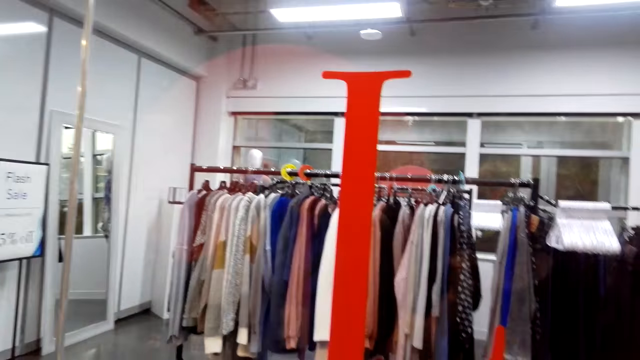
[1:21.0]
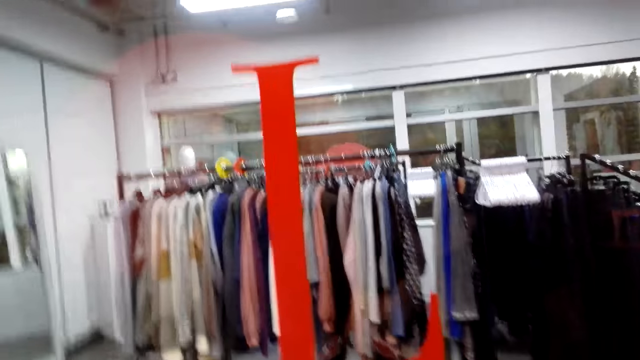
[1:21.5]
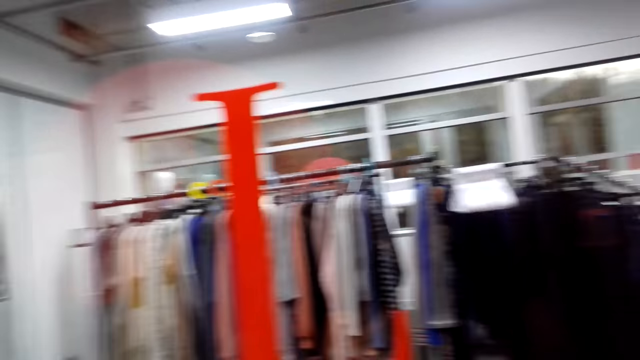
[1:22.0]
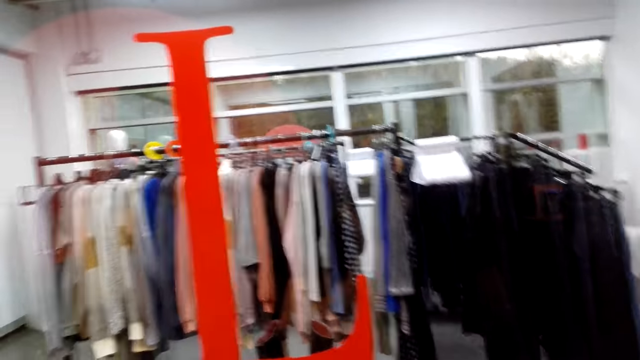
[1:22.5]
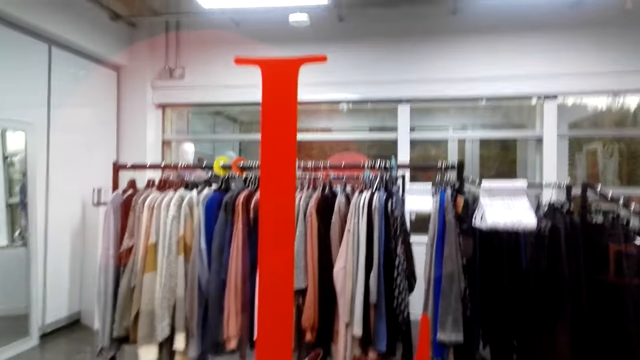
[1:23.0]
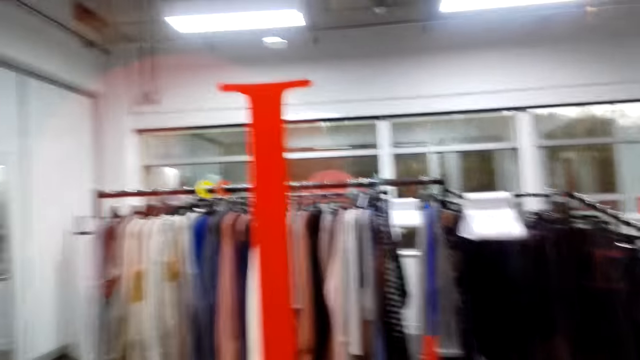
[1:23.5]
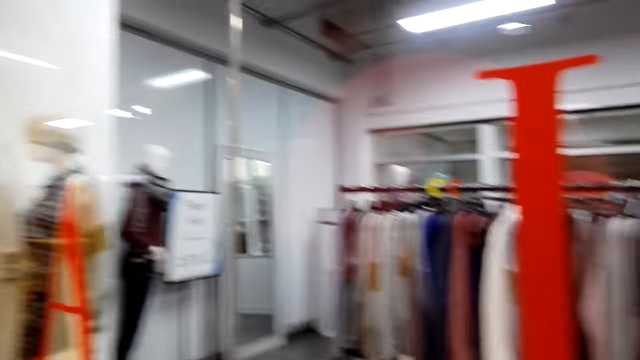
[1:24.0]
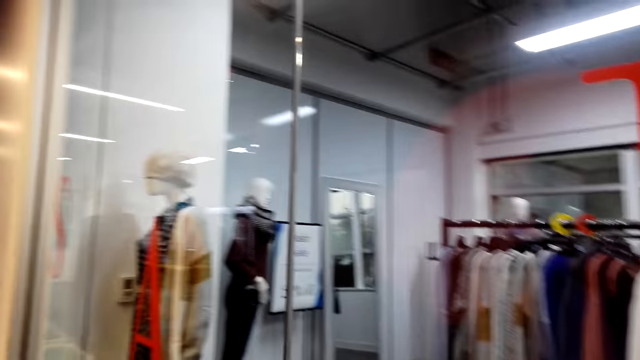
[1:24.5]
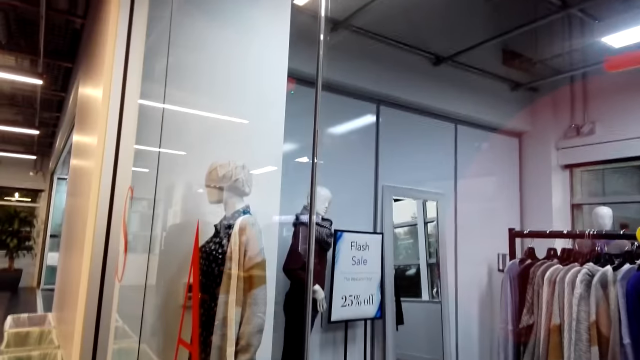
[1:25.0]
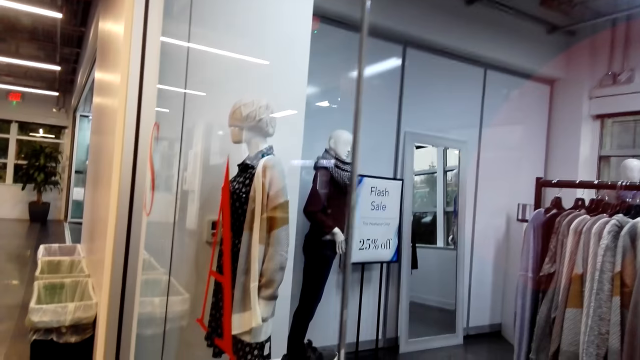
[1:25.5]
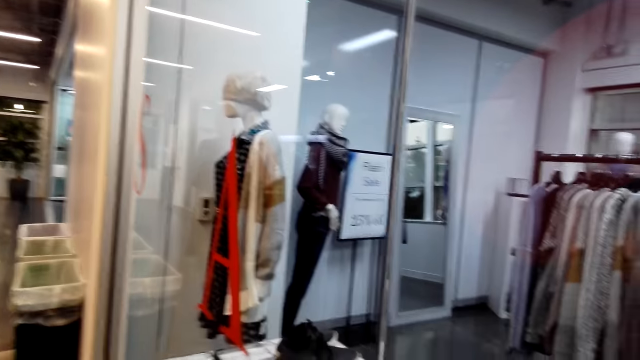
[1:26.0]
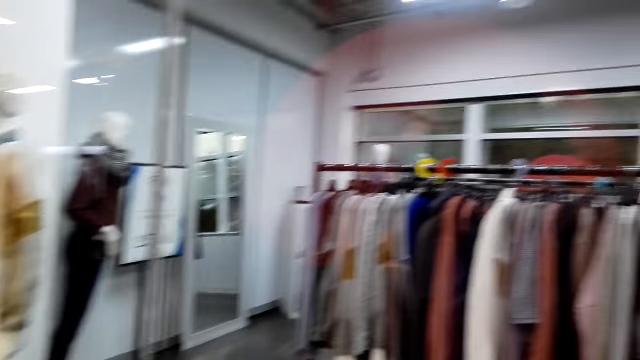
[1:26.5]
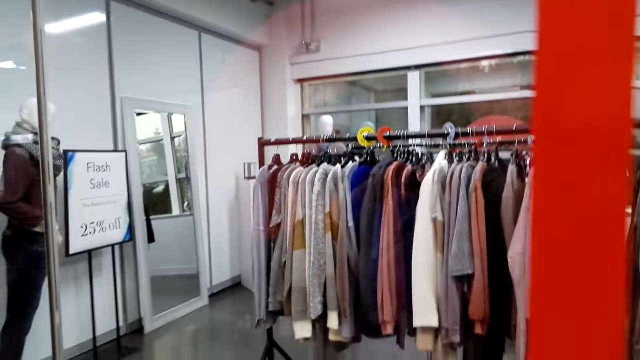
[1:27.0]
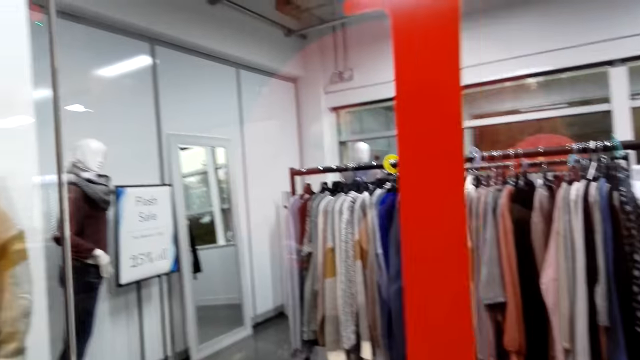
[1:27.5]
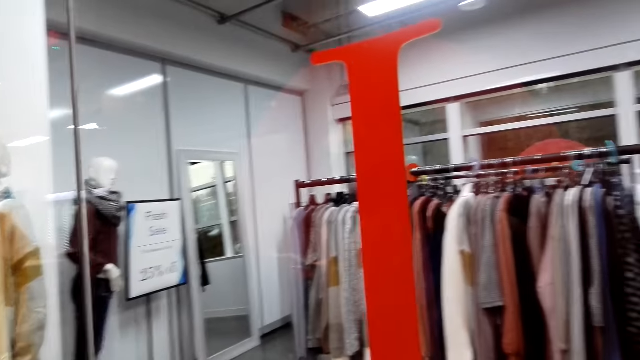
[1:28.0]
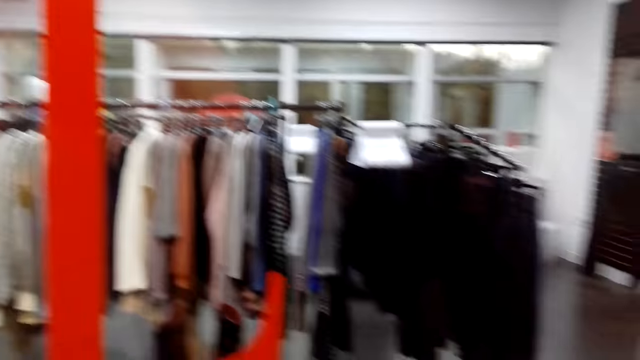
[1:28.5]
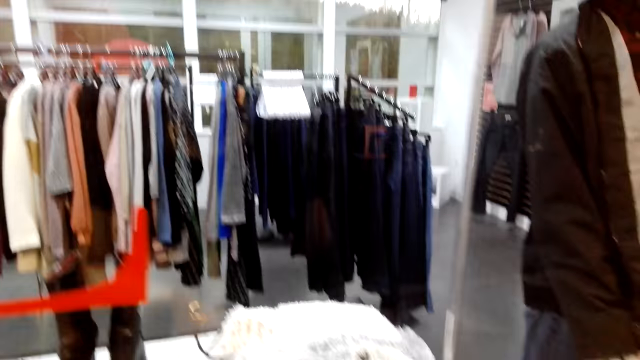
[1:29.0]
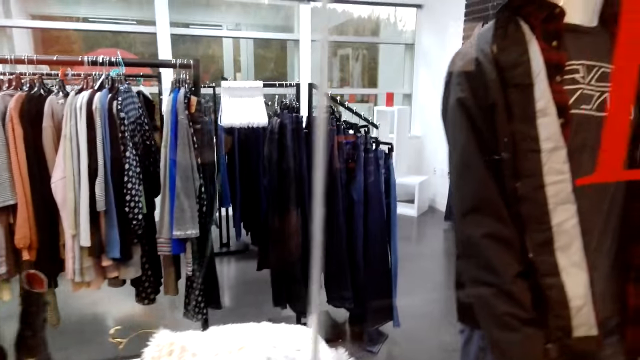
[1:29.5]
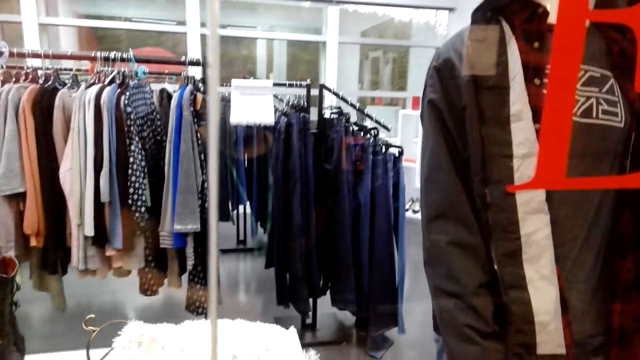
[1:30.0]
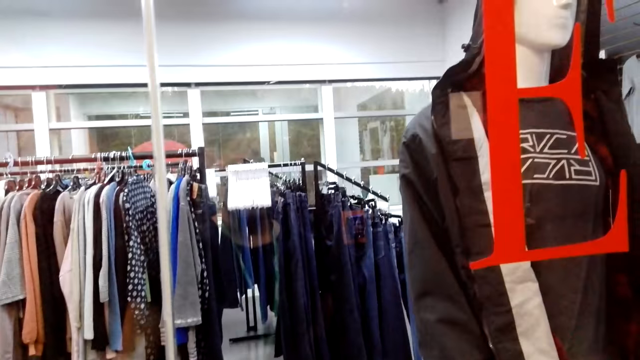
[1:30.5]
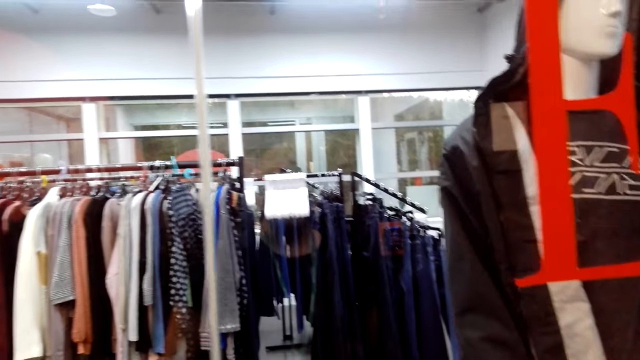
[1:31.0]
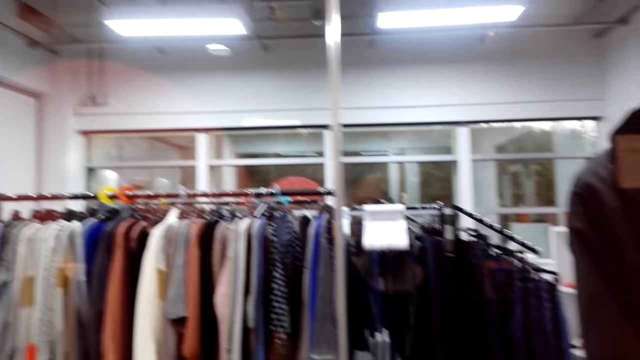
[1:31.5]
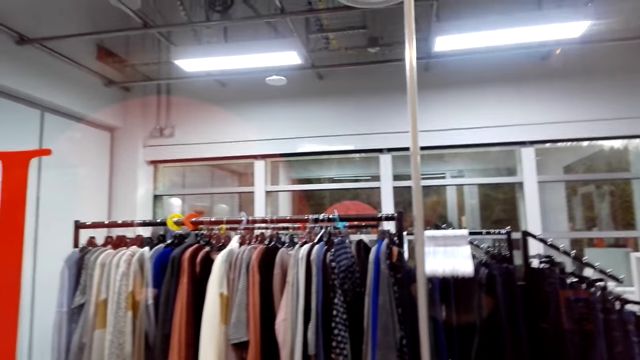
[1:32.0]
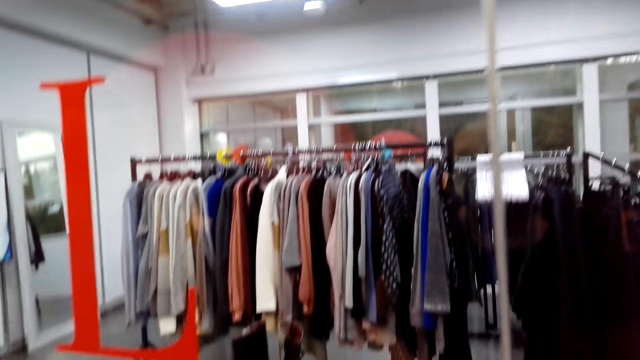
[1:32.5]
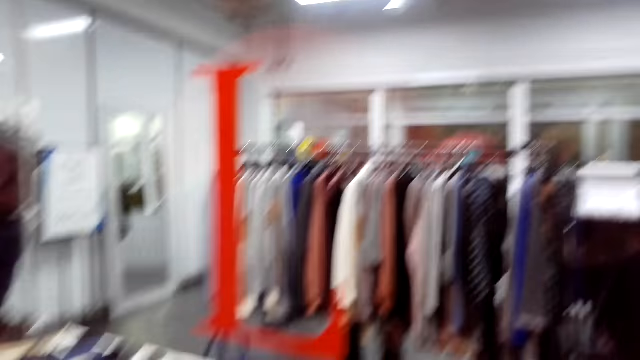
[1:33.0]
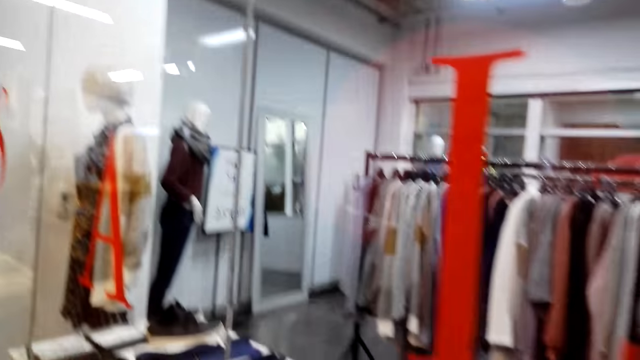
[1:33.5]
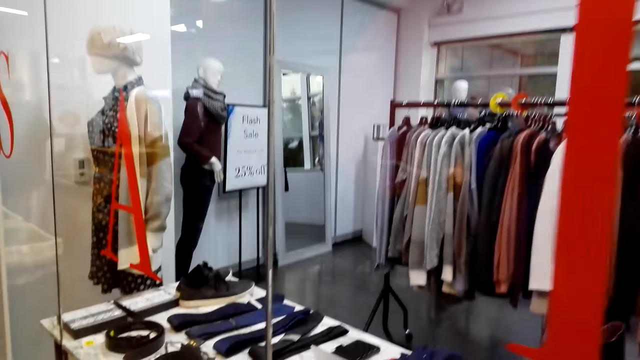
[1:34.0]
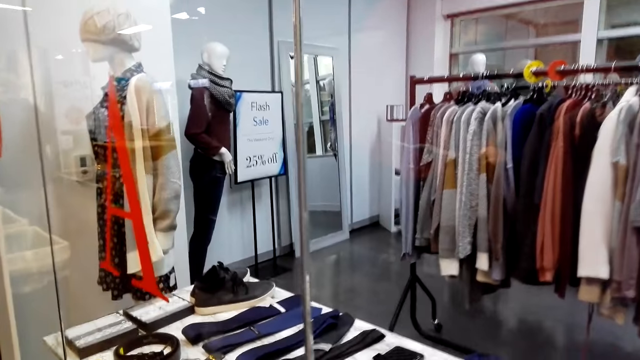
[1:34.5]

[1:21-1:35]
The camera wearer looks around the cloth store. They look at the clothes through the display window.

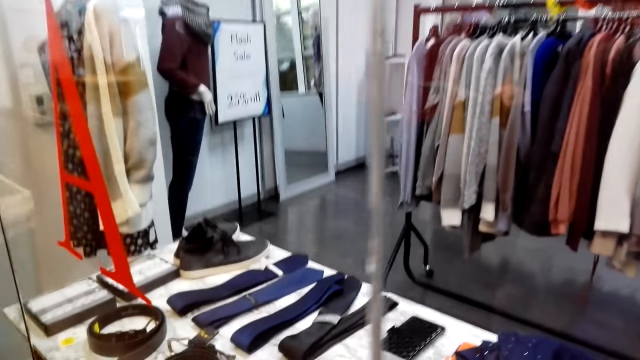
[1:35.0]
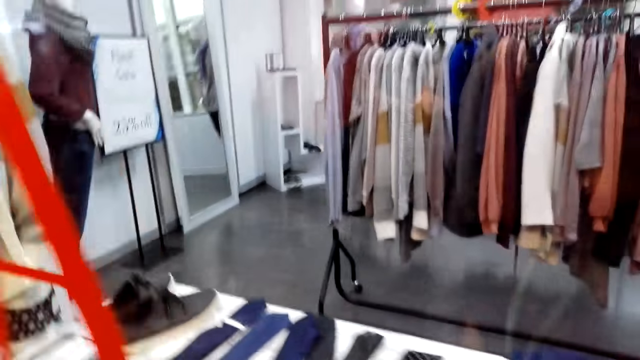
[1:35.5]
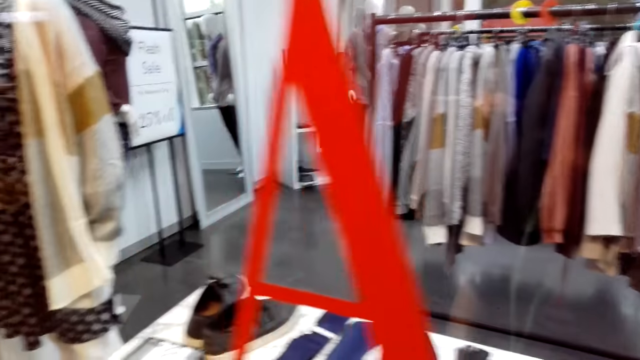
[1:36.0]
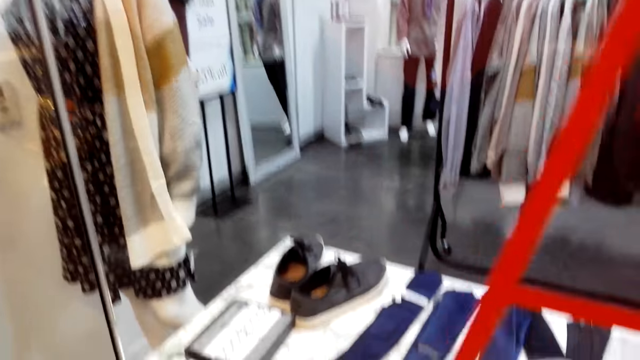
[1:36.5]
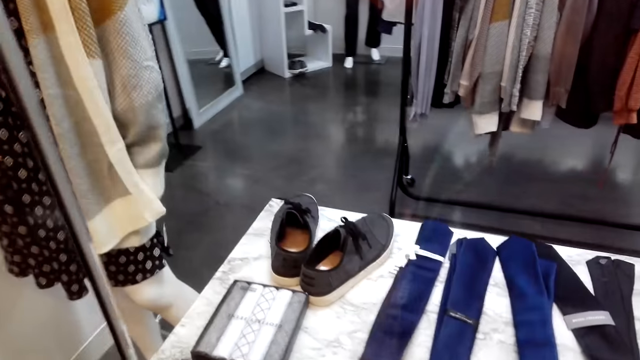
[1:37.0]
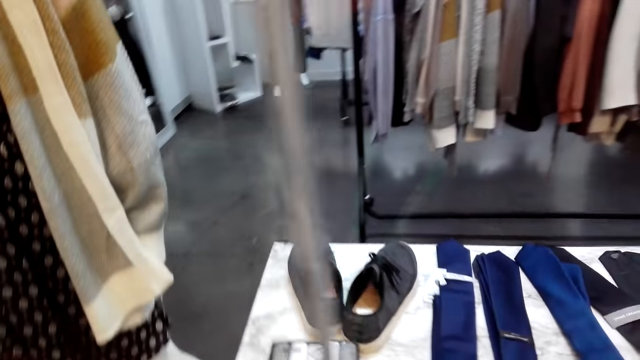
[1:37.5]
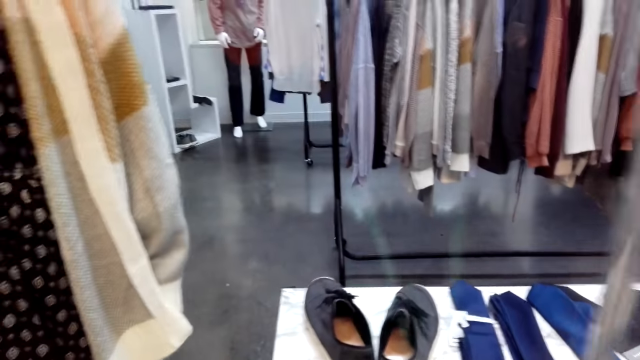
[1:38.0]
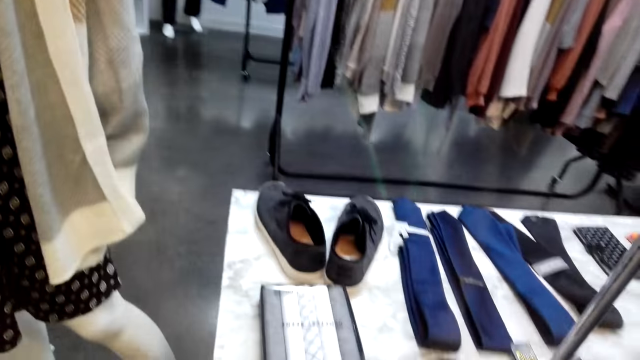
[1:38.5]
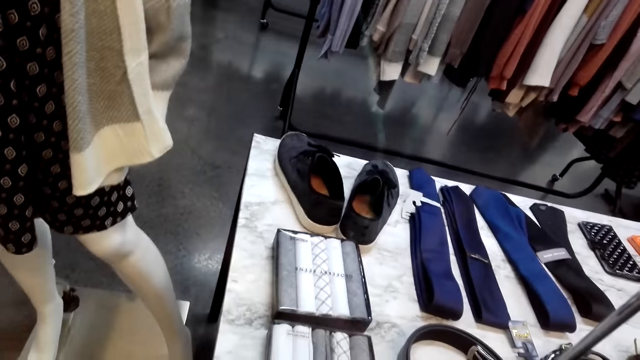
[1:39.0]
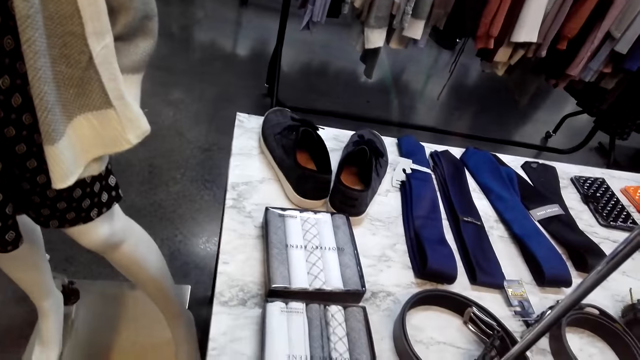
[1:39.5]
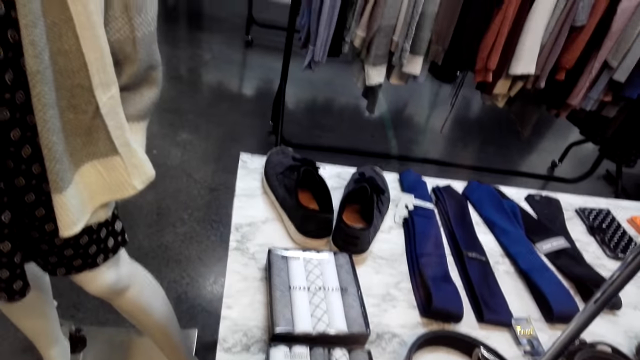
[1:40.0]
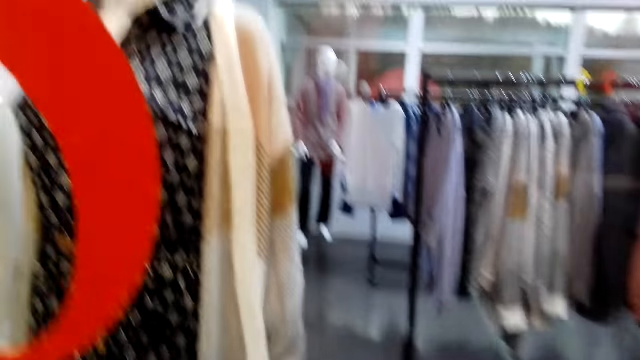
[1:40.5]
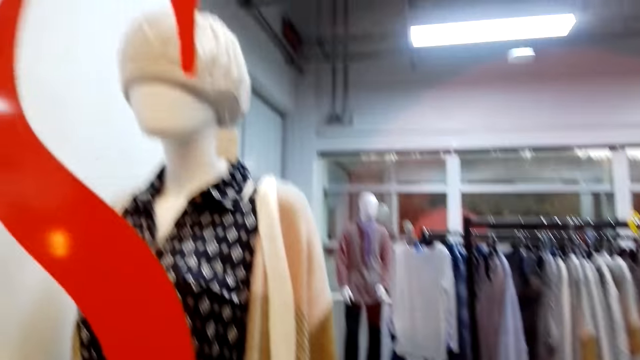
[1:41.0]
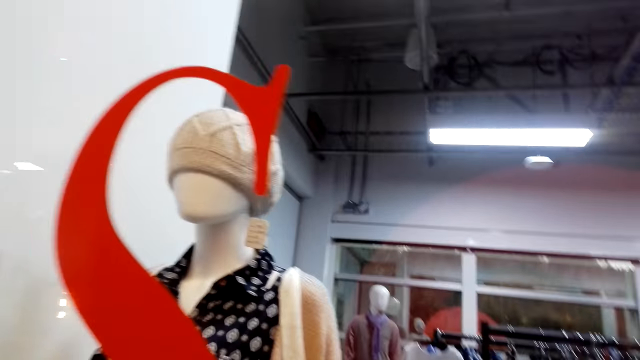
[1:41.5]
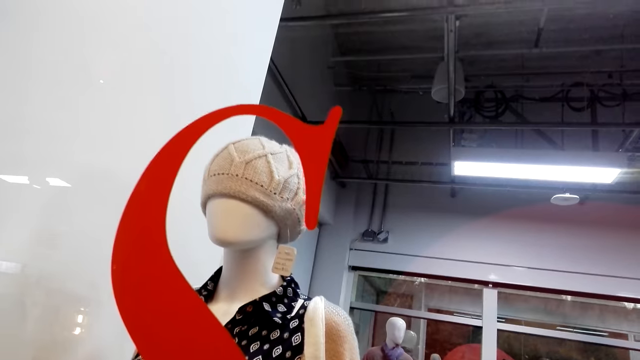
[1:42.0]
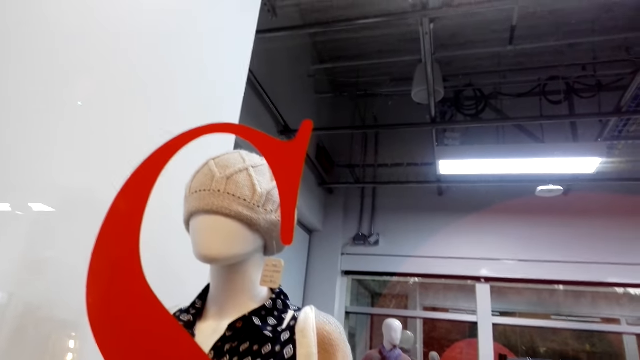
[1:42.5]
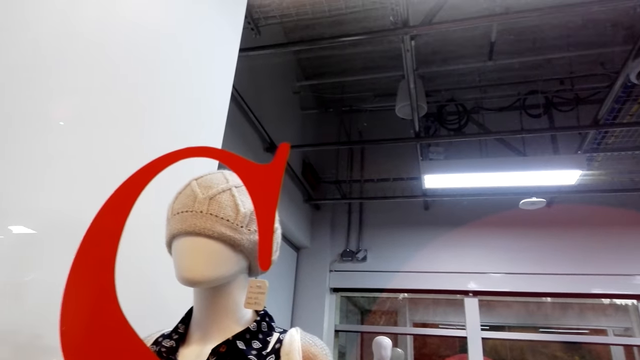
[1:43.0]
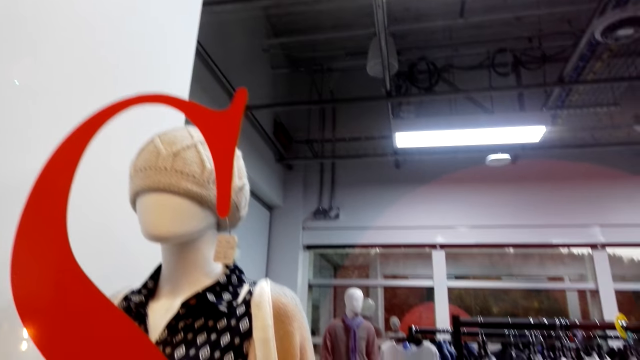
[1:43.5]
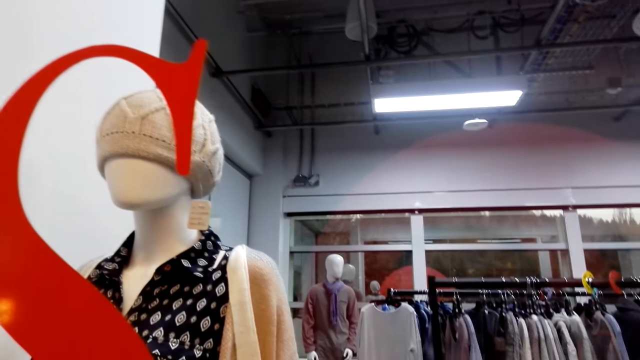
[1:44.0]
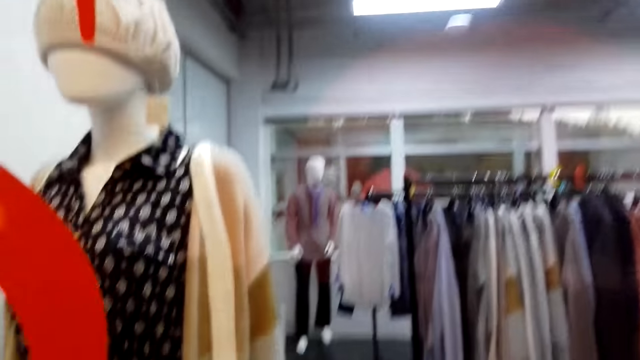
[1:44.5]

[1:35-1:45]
The camera wearer looks at the mannequin.
